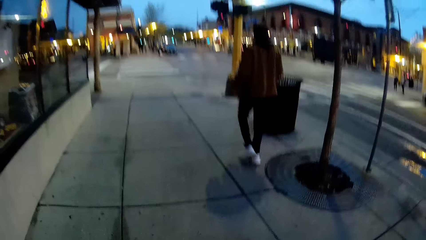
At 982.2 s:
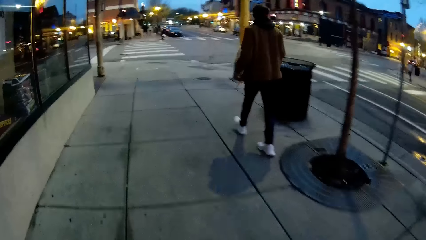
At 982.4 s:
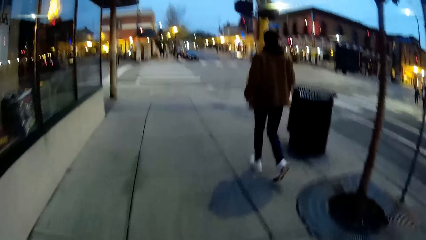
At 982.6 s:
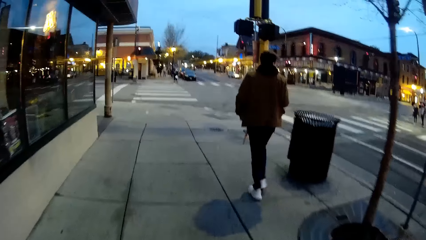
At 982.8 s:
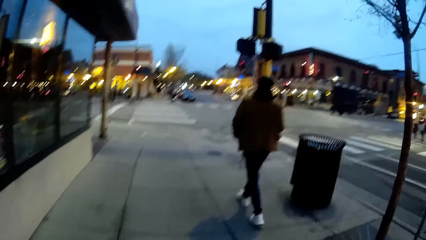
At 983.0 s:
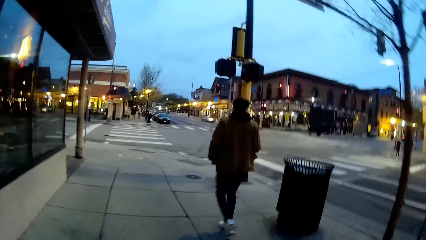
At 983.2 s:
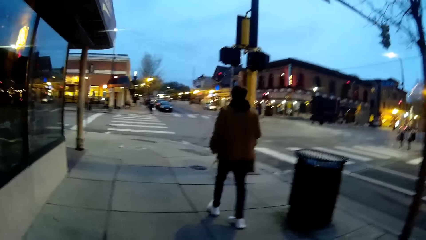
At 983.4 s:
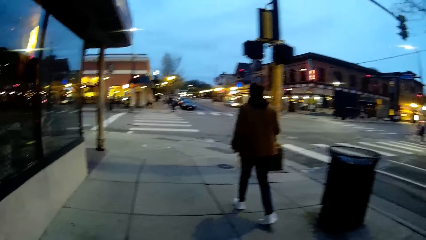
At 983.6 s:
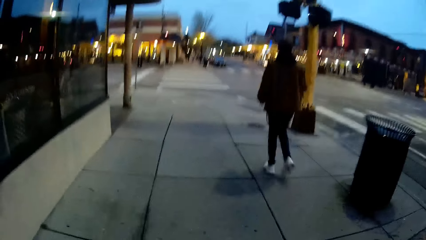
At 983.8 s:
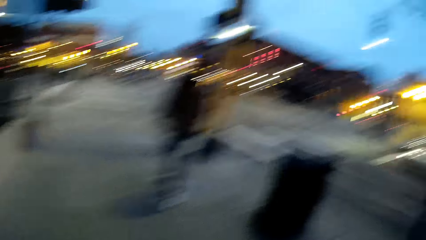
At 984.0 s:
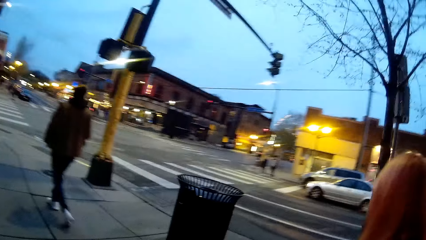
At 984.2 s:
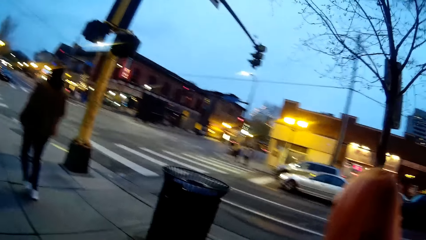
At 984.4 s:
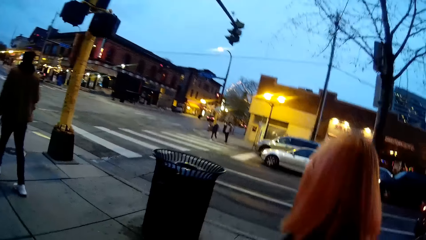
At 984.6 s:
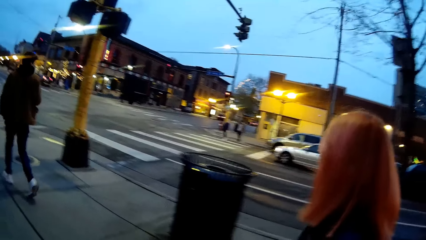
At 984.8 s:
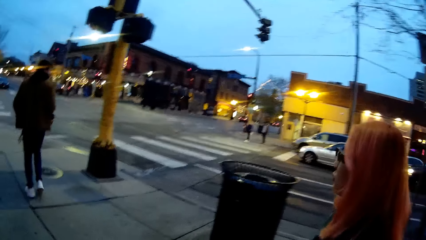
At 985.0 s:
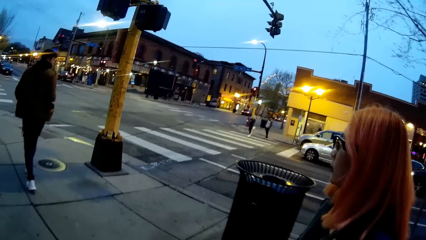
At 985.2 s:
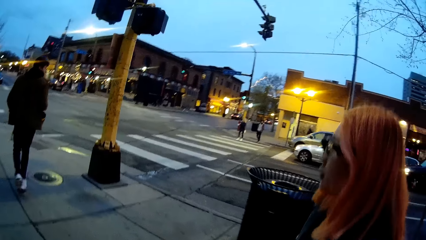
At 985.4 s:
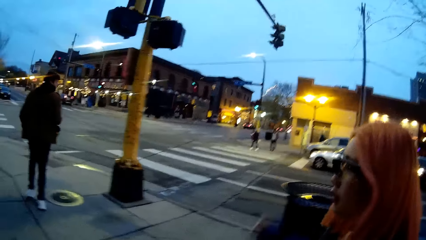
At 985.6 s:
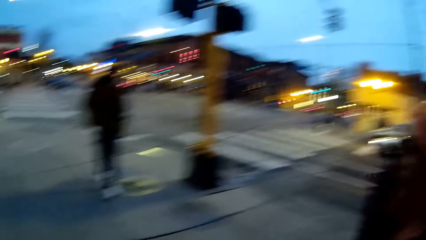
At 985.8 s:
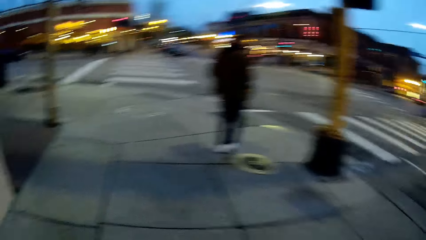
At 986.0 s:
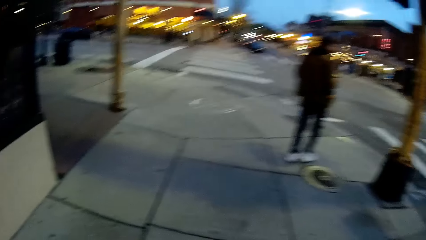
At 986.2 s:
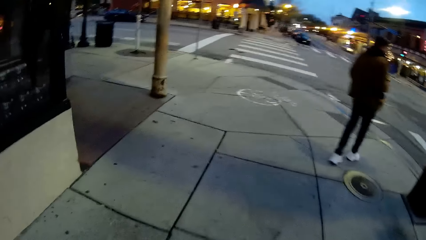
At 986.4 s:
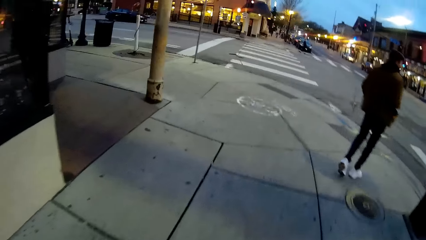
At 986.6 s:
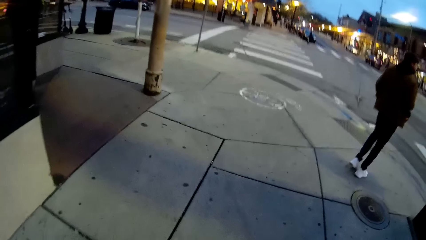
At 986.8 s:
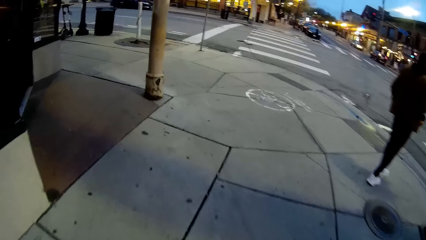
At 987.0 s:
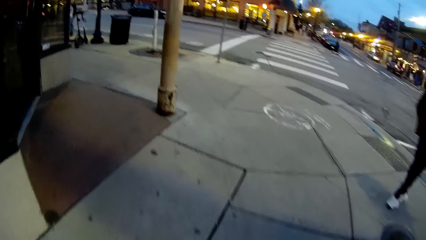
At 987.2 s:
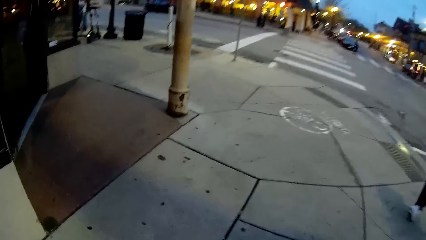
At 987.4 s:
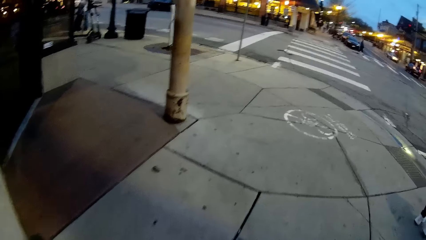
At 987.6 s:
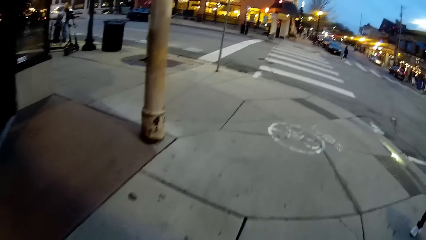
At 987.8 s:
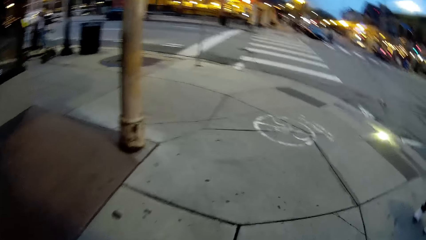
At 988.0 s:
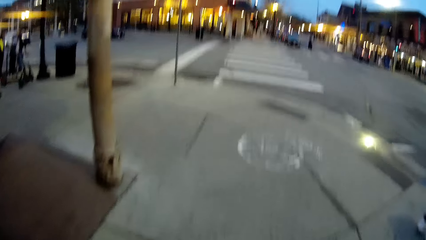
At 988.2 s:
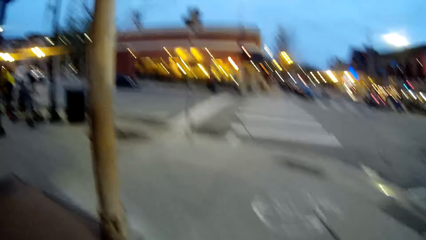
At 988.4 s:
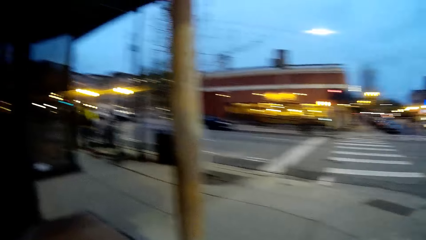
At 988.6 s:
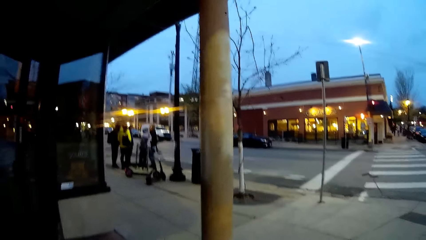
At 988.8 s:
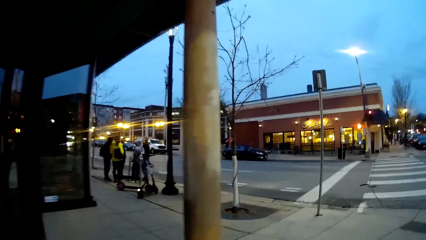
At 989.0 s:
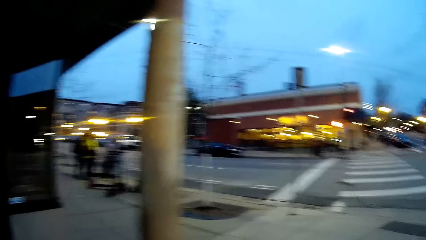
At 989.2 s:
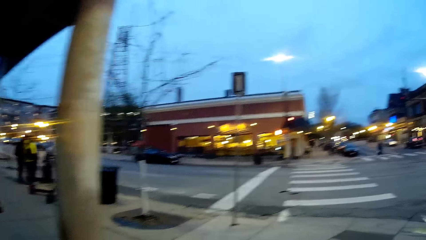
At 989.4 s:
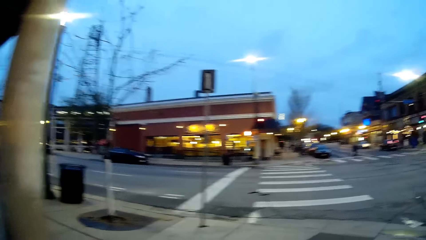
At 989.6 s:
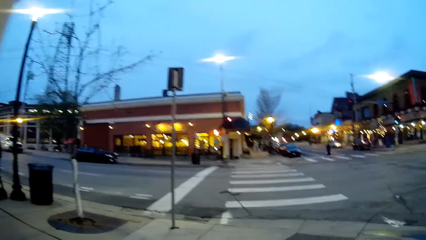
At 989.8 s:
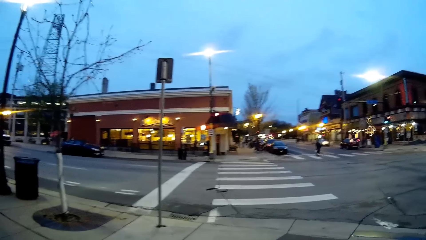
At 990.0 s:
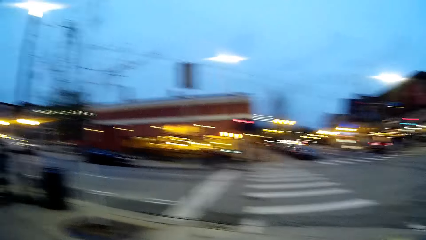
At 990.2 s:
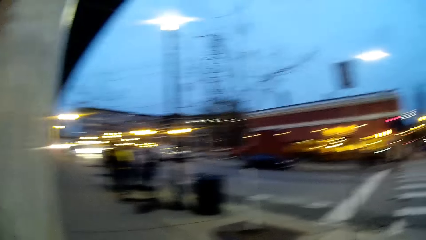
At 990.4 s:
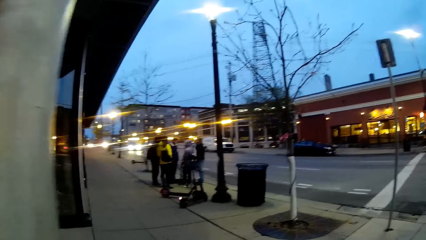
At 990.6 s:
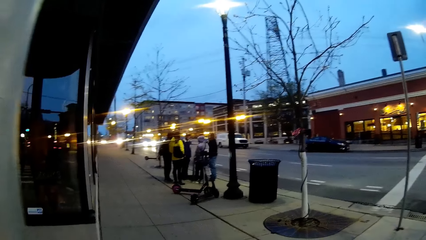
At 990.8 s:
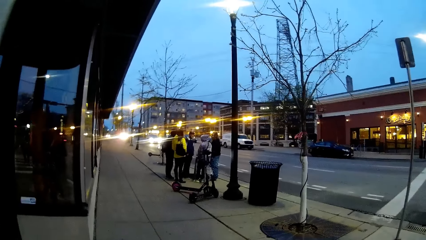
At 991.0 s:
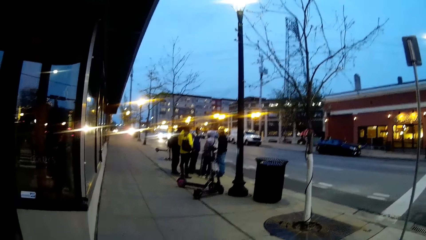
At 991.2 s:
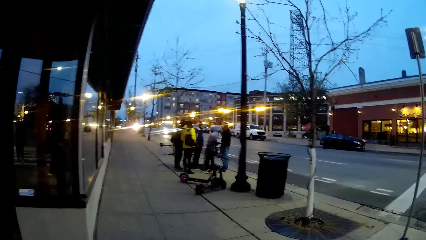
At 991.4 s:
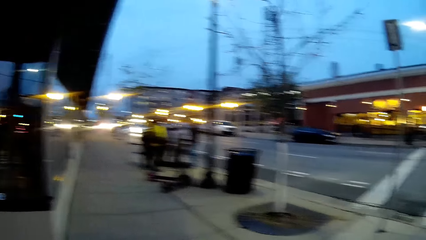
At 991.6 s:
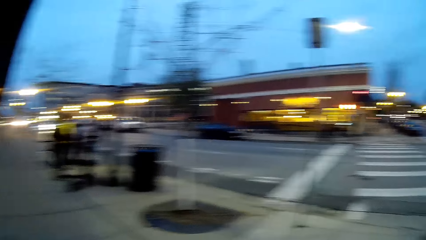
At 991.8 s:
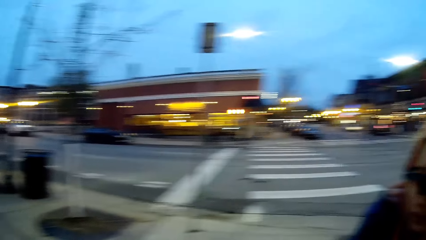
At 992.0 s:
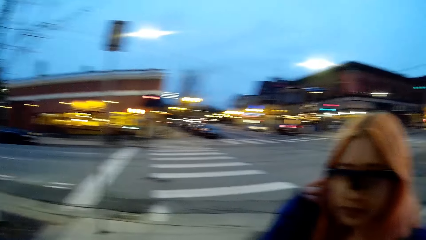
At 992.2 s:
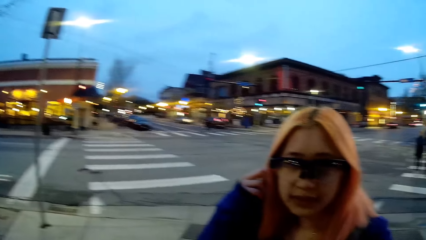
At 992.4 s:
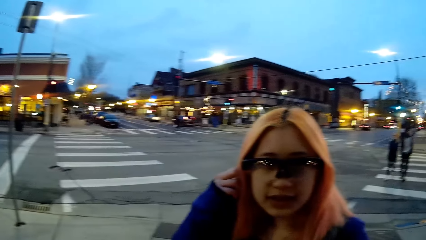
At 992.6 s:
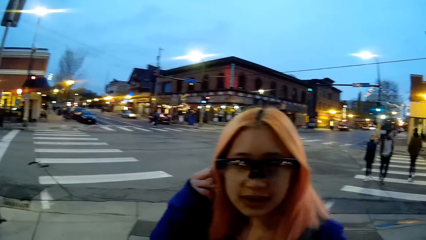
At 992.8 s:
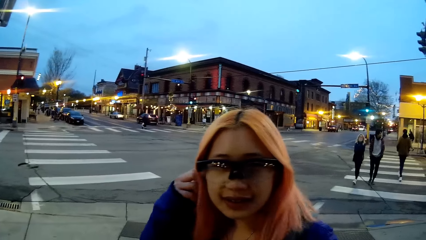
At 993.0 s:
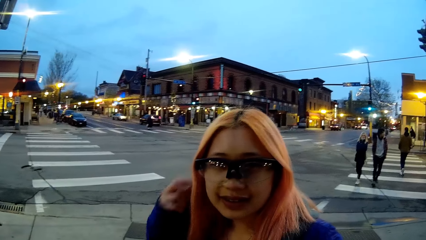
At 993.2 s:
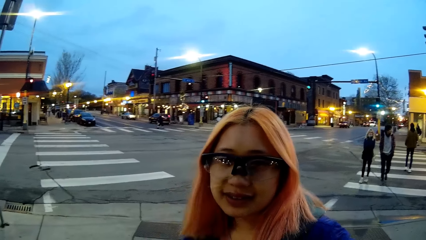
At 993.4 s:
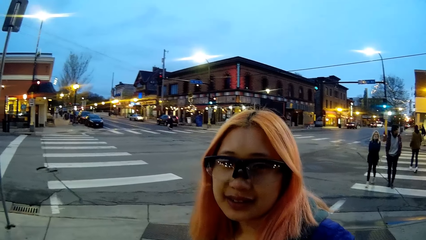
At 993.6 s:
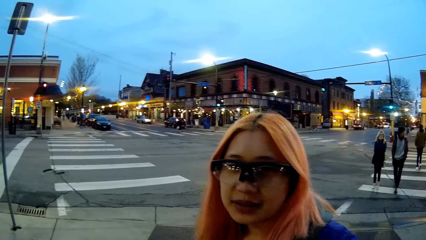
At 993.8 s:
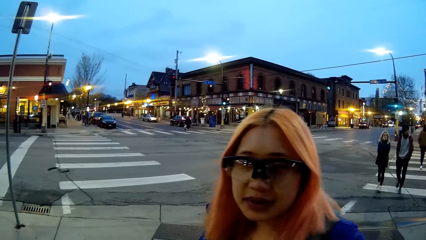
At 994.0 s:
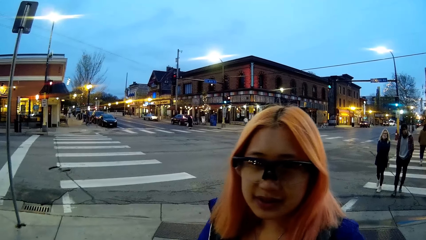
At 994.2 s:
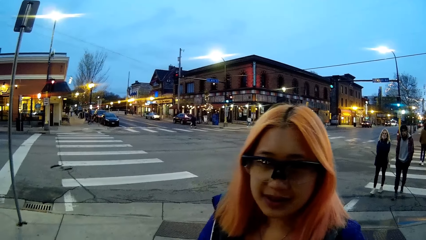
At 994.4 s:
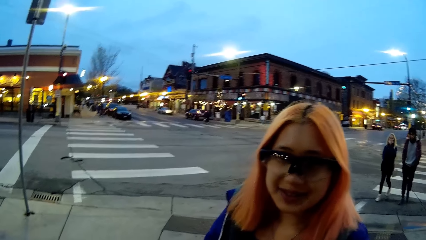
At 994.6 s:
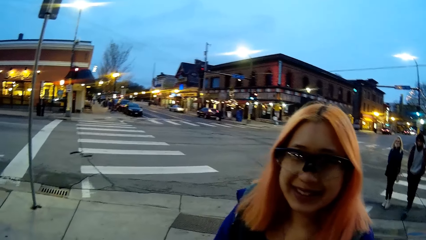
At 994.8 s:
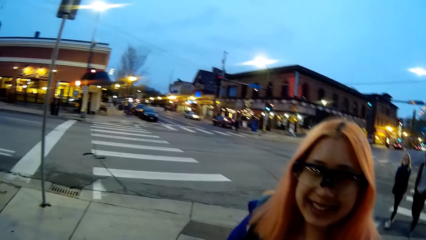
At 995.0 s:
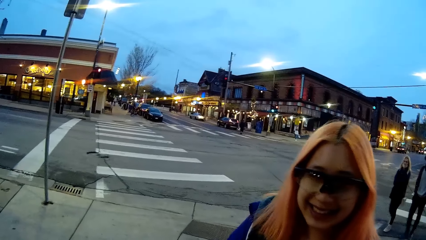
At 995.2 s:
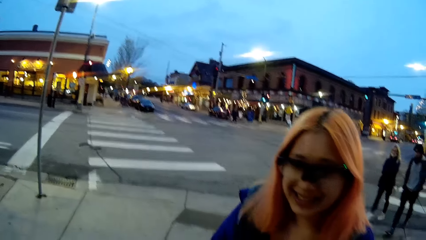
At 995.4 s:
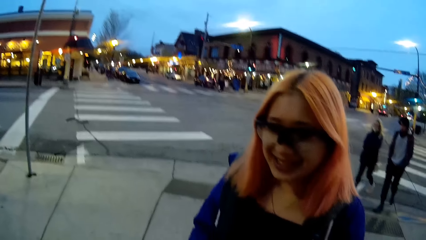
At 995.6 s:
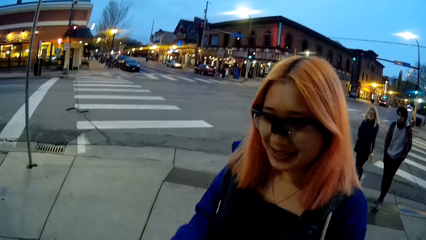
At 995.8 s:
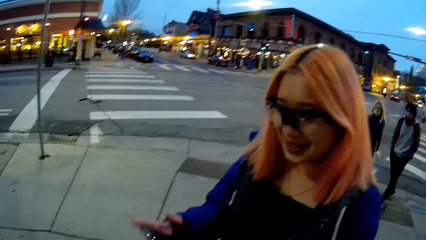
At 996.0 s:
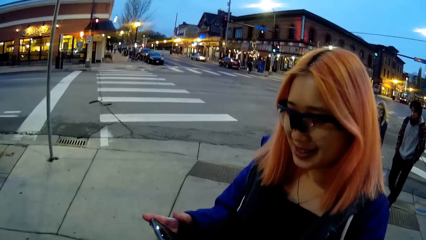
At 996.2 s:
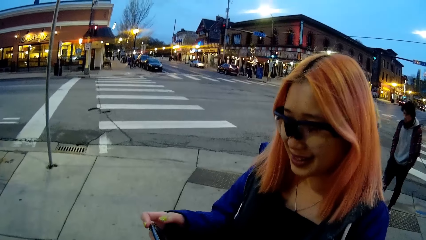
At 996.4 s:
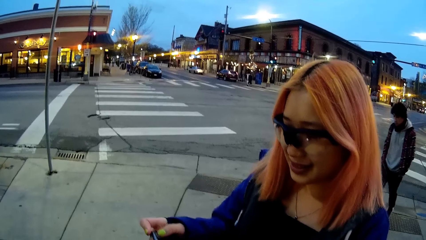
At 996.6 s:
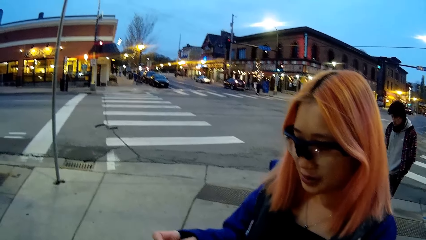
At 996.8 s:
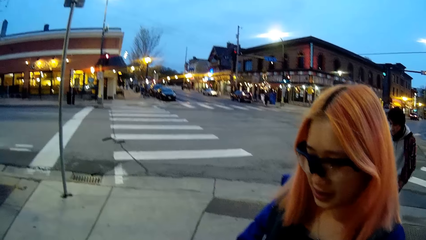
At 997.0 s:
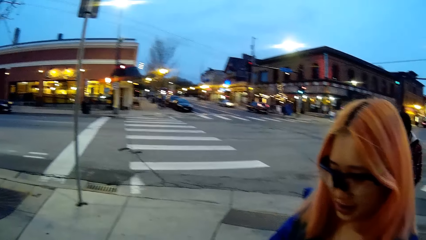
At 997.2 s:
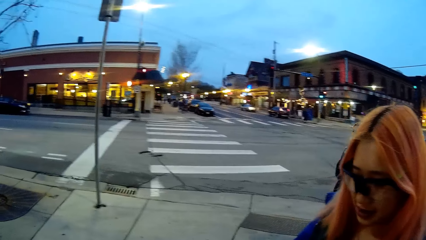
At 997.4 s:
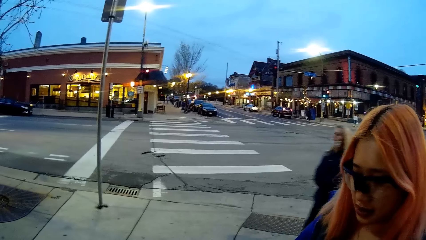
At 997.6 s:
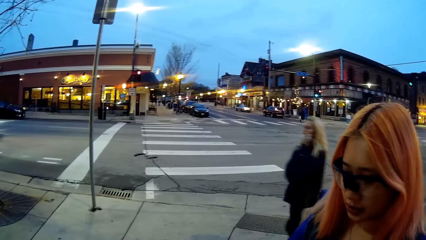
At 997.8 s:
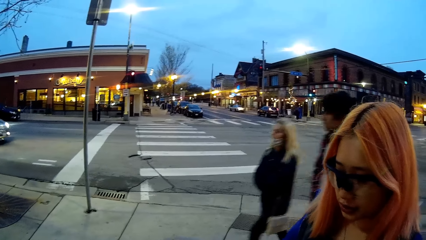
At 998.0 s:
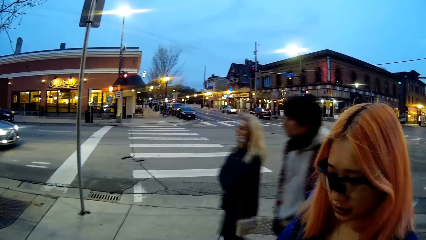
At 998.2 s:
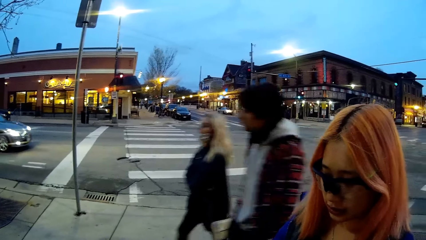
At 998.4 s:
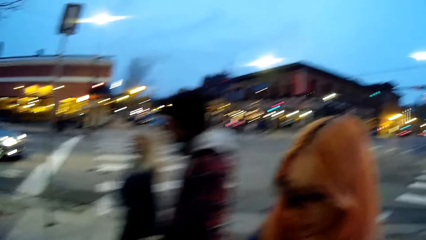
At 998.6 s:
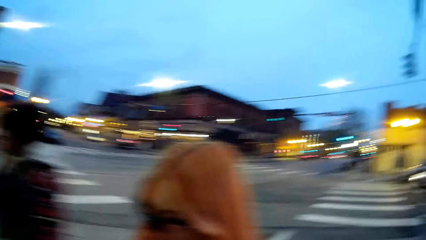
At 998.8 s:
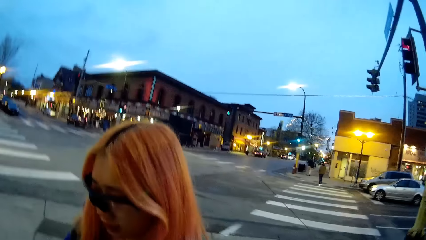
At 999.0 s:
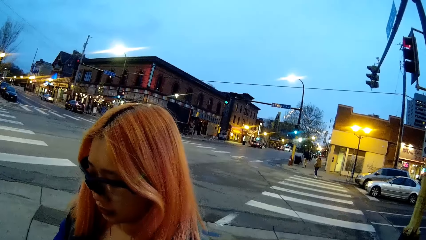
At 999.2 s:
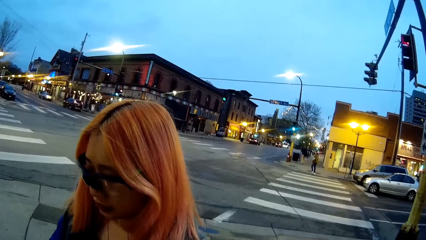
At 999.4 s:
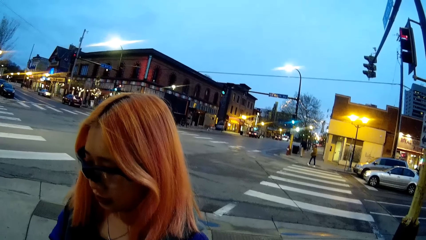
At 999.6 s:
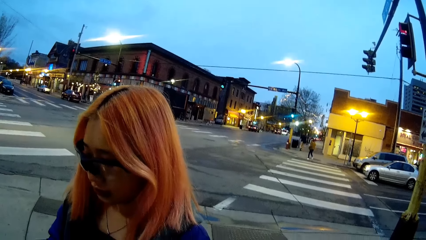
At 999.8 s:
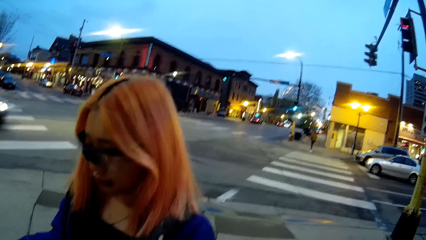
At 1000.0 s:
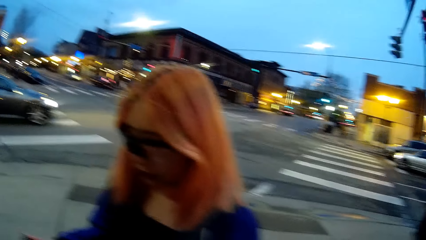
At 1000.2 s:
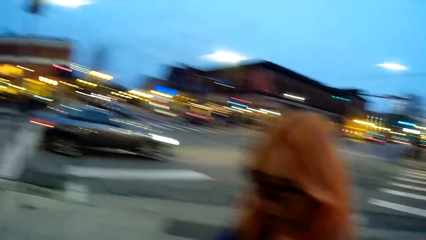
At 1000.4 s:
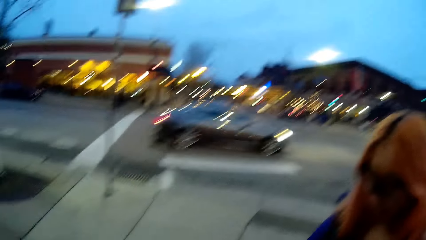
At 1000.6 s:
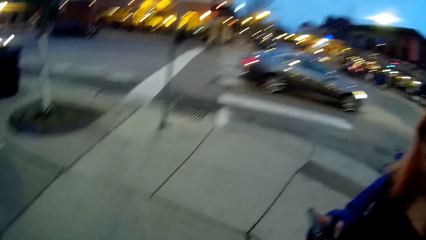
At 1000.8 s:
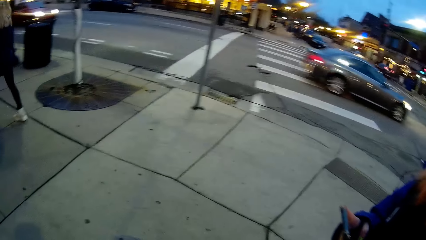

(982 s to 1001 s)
The camera wearer talks with a lady.
